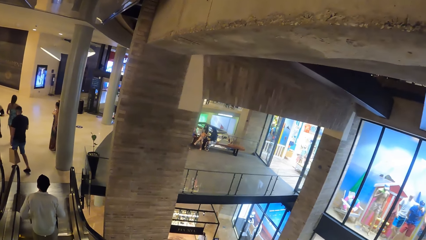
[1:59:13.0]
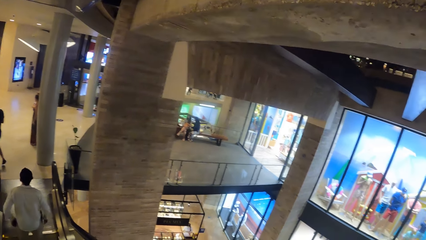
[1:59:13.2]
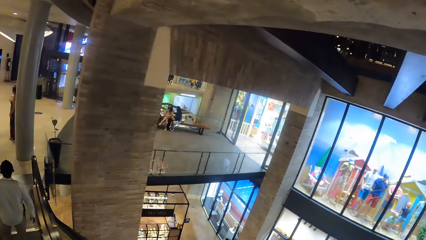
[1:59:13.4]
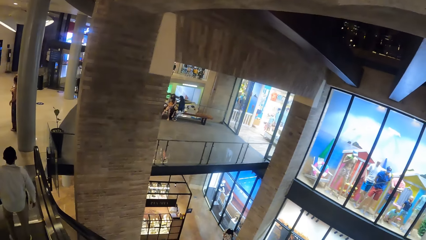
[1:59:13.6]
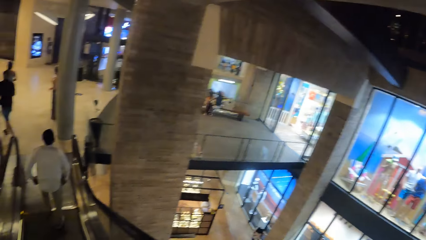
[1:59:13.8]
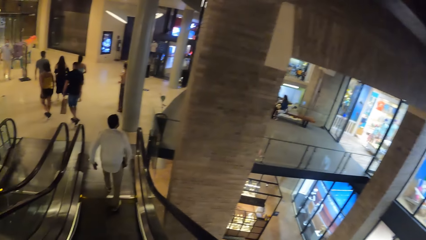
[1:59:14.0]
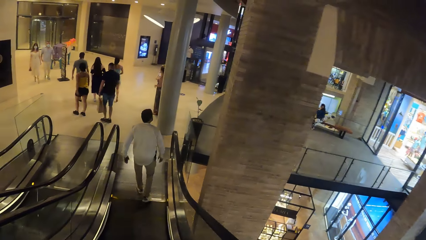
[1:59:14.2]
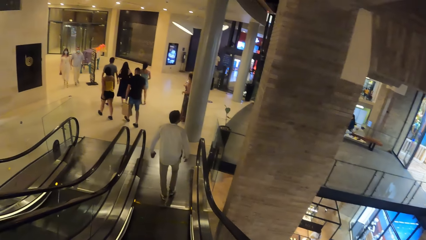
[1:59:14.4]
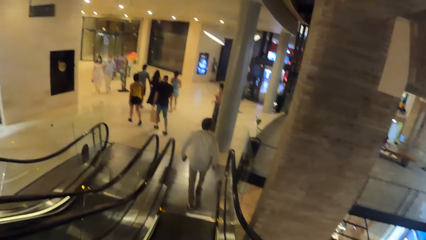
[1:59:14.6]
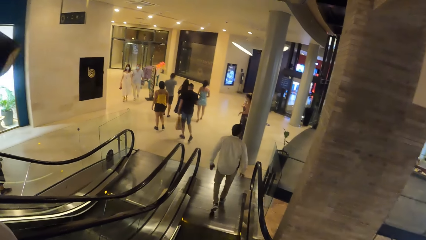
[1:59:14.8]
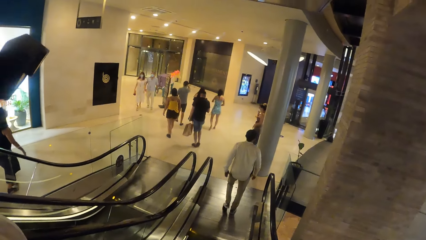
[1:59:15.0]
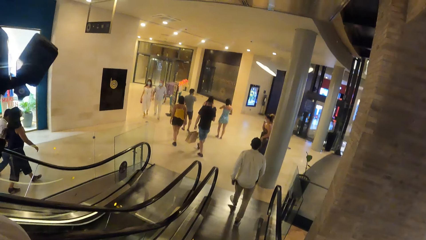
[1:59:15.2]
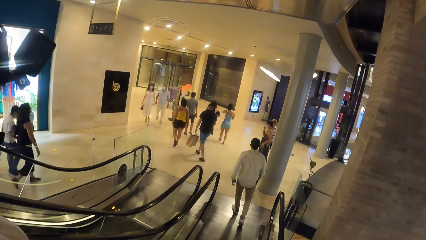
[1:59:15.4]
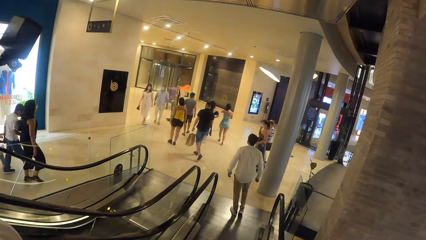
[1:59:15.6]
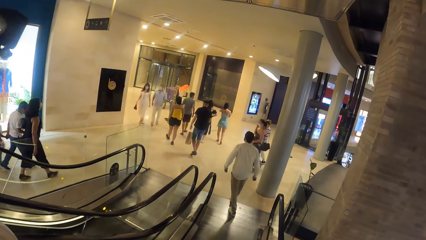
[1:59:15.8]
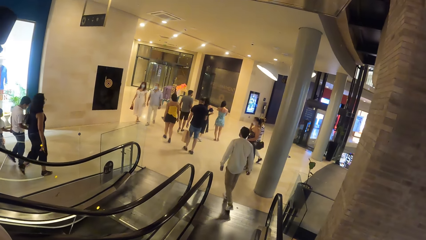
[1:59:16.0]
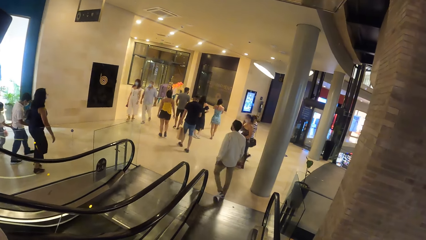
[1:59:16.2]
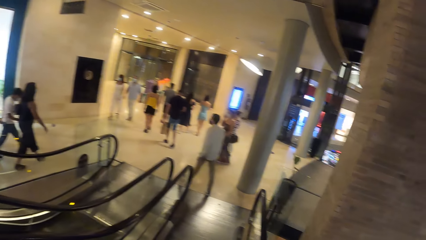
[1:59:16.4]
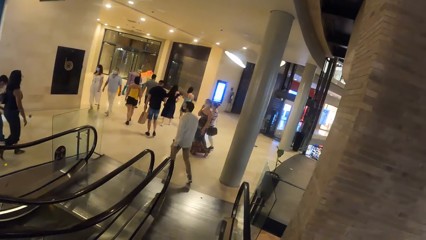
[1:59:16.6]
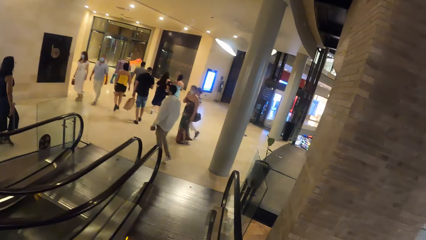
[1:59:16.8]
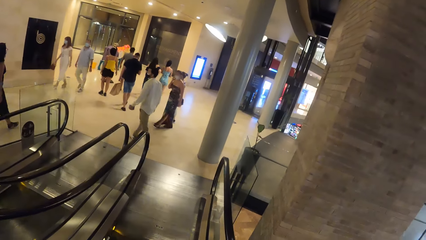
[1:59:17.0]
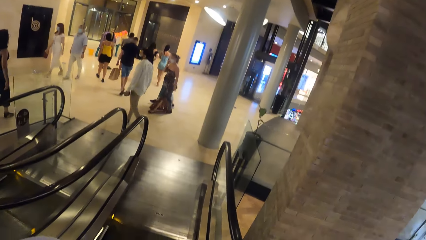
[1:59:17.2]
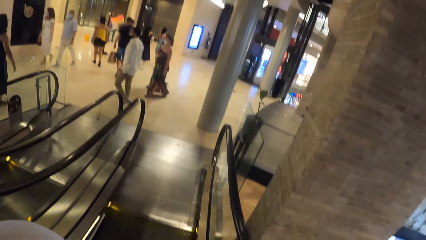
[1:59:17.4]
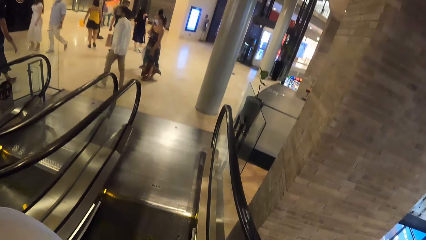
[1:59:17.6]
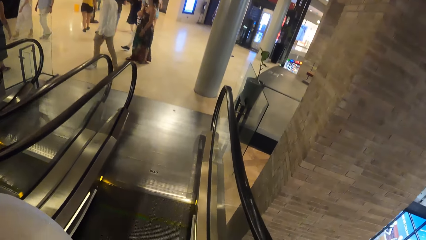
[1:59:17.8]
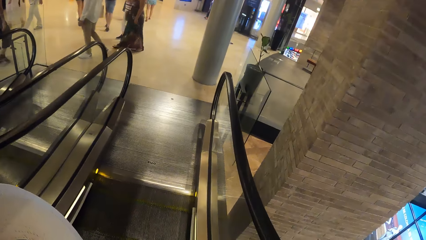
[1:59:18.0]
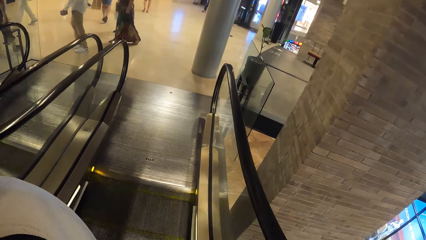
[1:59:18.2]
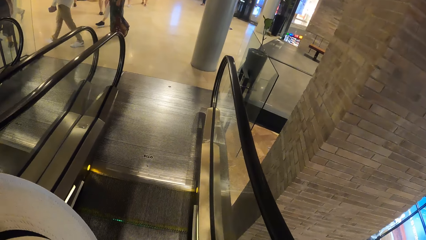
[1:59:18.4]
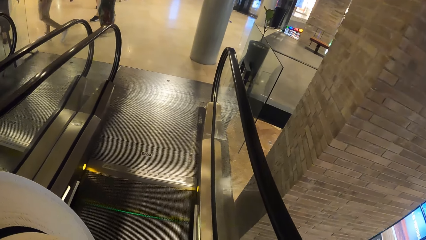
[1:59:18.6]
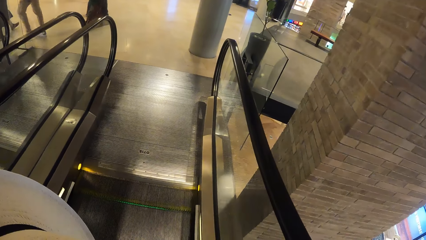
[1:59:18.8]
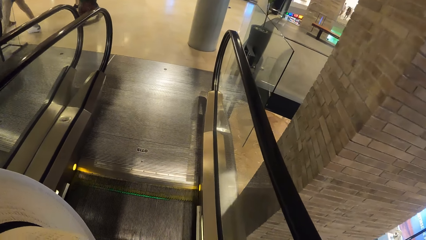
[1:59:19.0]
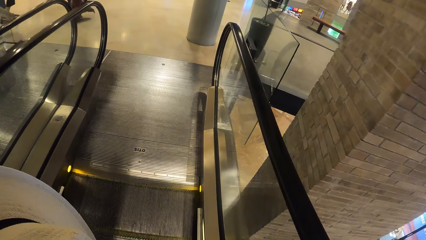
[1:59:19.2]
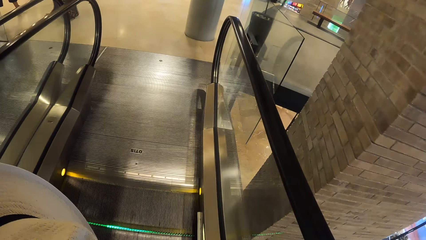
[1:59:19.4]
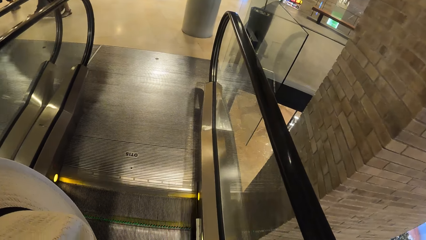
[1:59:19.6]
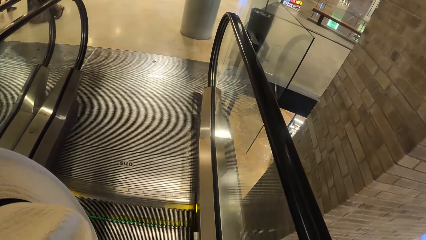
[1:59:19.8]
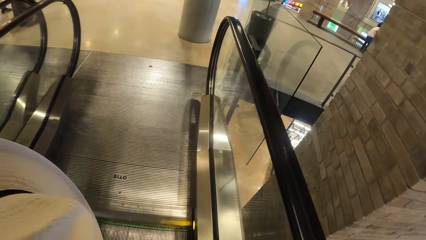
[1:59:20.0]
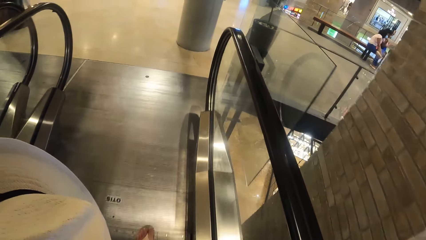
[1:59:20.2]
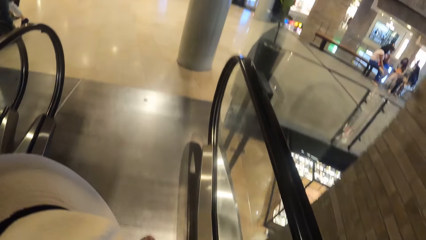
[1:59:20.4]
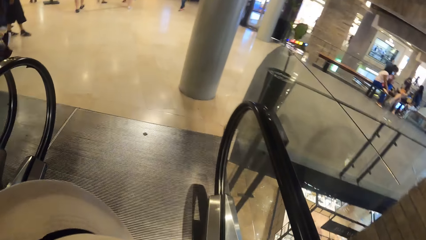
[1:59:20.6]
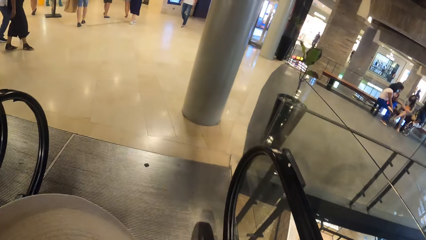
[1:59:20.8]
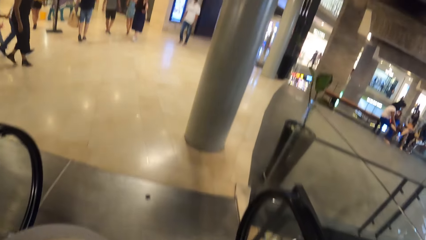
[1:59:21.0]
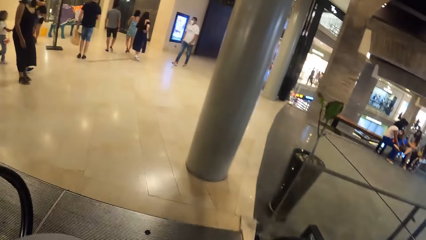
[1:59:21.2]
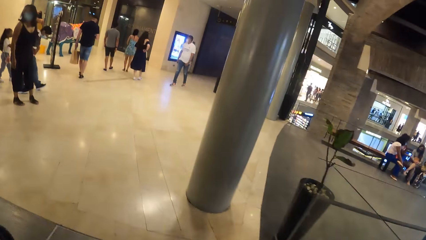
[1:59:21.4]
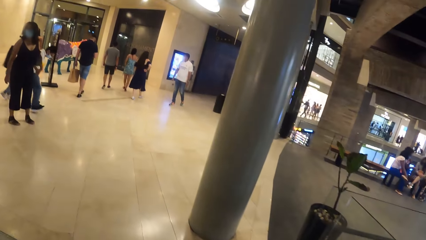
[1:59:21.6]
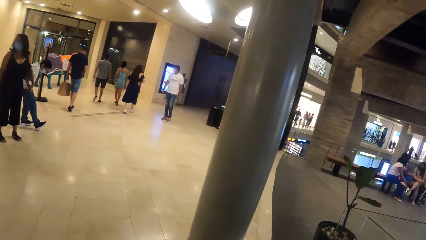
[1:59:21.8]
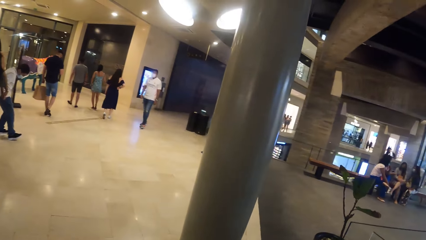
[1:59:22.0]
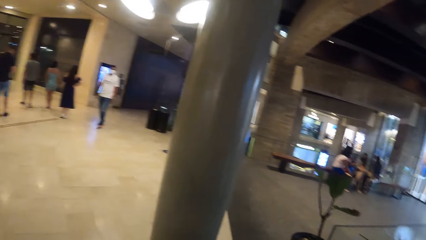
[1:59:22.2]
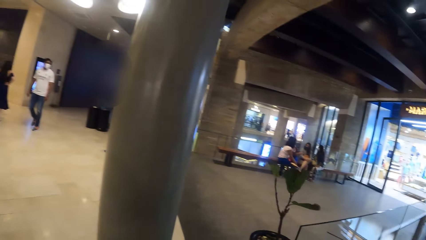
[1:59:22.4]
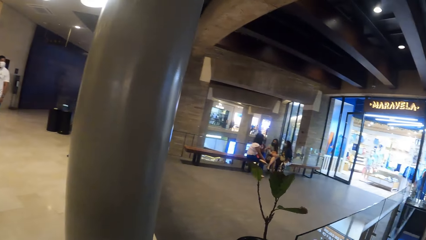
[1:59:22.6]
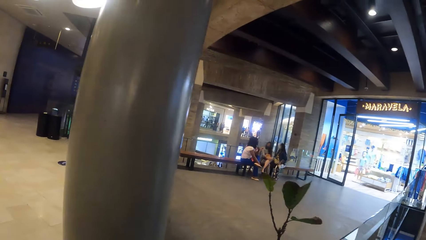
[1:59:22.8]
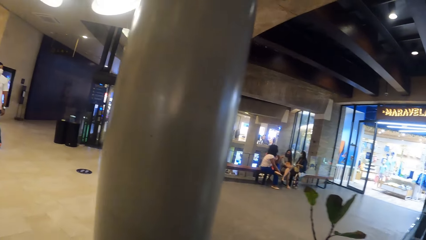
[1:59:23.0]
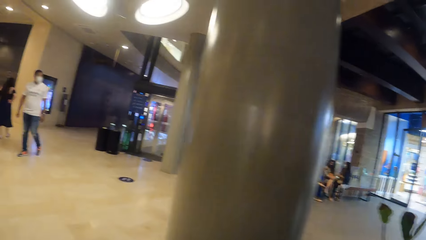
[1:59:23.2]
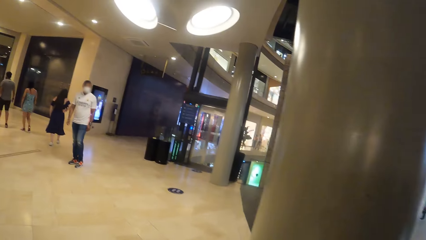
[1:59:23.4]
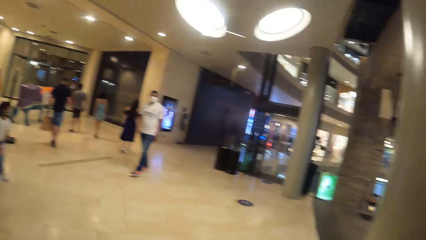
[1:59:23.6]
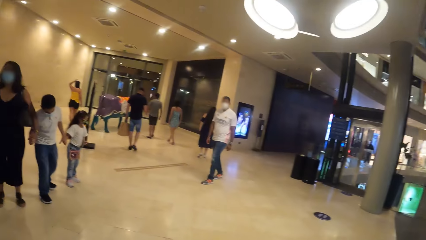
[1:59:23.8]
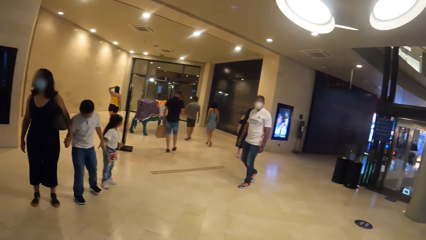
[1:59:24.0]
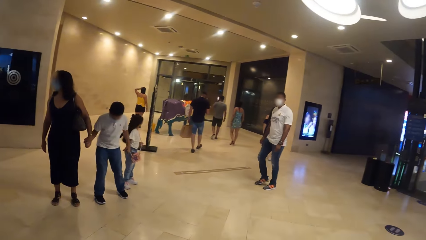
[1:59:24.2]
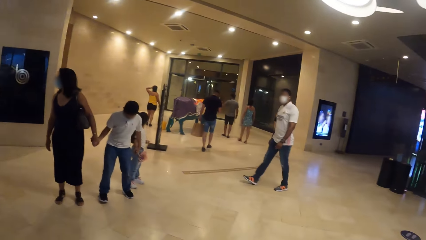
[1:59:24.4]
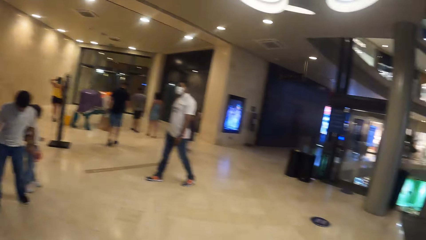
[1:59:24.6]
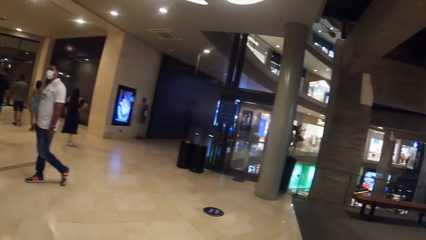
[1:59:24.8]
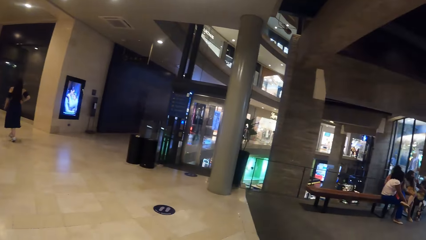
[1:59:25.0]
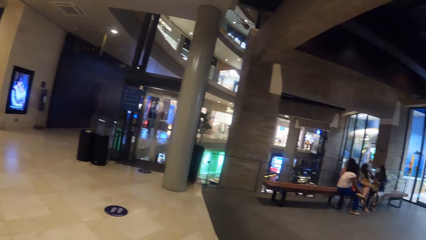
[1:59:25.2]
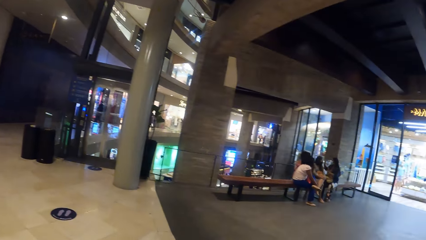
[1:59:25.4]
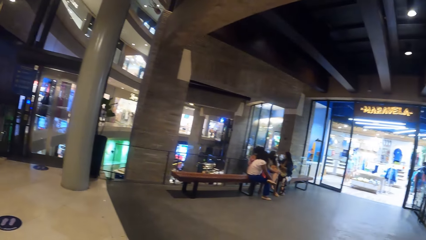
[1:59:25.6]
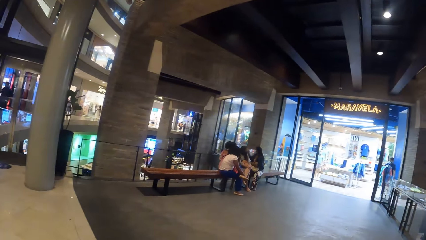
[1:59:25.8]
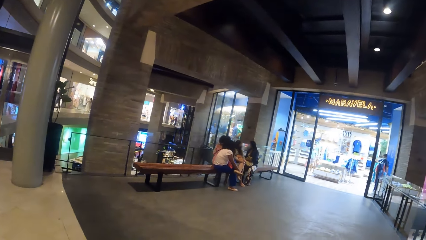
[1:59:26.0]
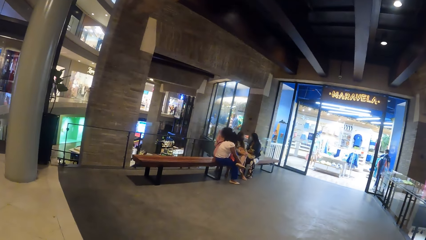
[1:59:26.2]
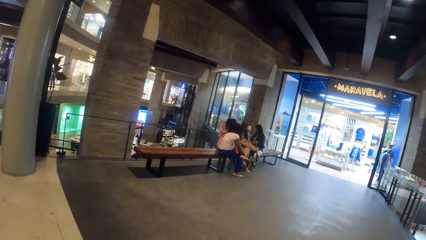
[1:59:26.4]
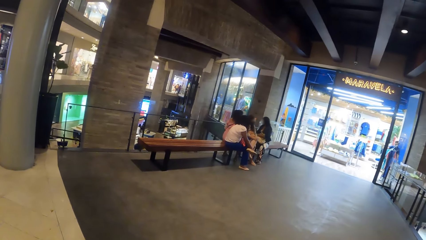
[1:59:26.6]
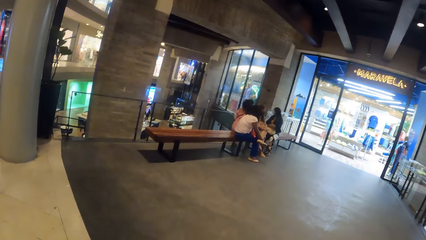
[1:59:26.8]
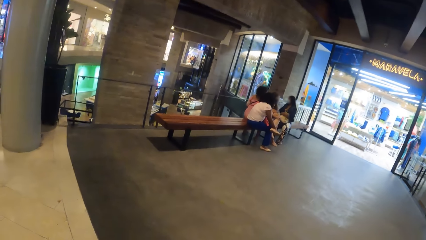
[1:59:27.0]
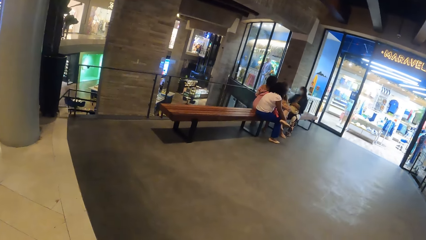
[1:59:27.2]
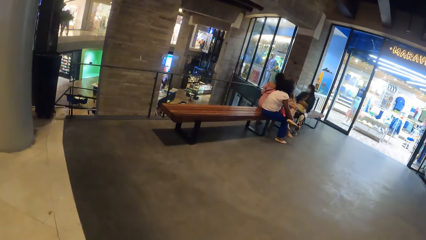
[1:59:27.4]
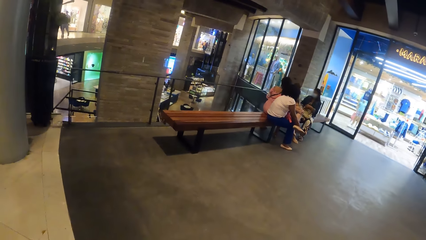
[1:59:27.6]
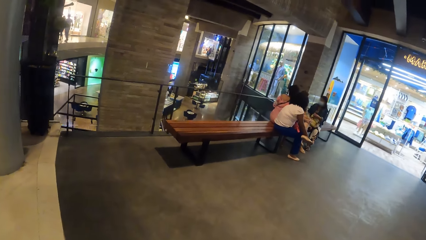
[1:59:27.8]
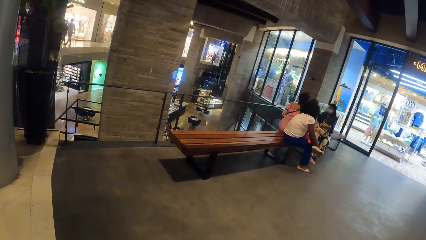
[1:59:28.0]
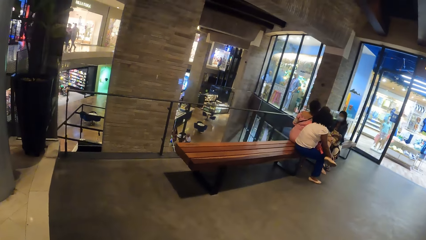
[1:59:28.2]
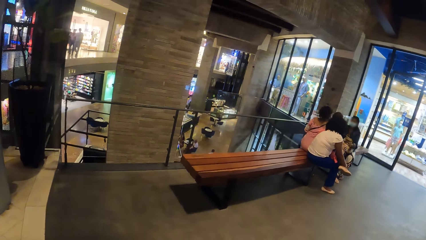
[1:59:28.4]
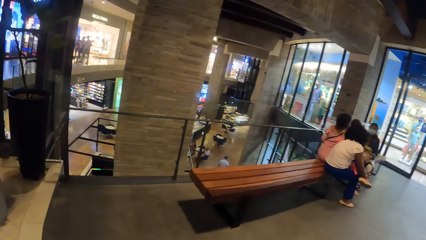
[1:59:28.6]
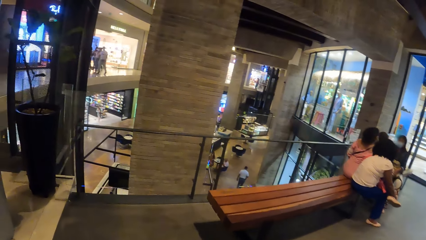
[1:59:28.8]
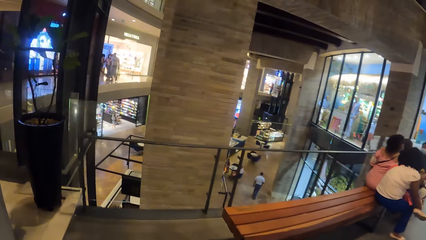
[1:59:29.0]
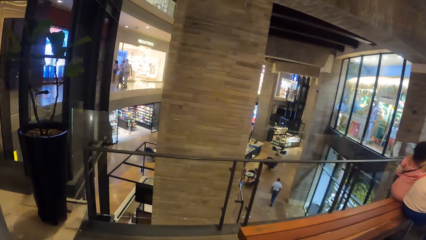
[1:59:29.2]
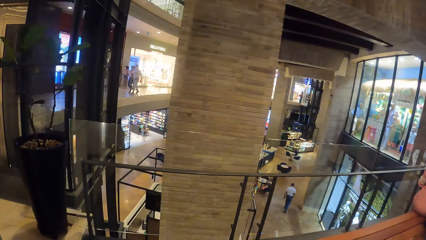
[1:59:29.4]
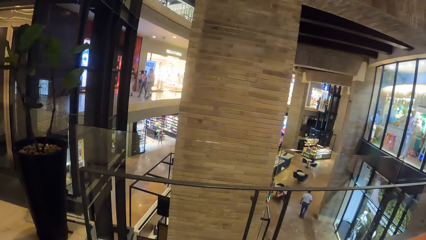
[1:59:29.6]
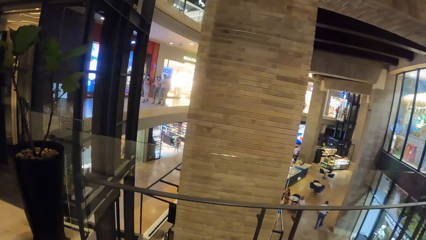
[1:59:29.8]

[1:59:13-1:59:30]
The camera wearer walks in the mall.
